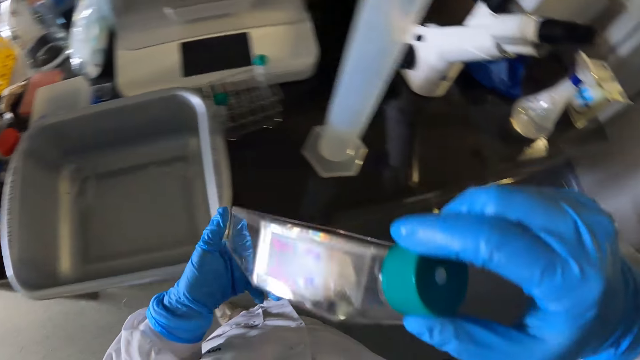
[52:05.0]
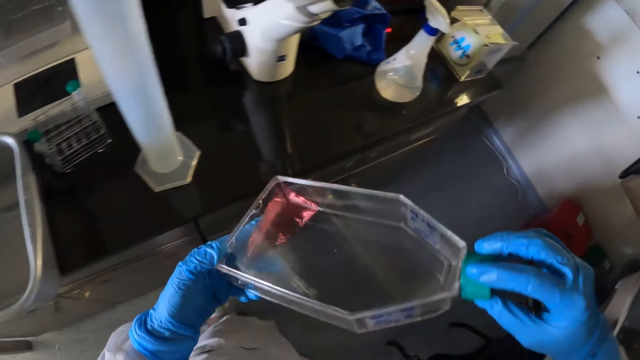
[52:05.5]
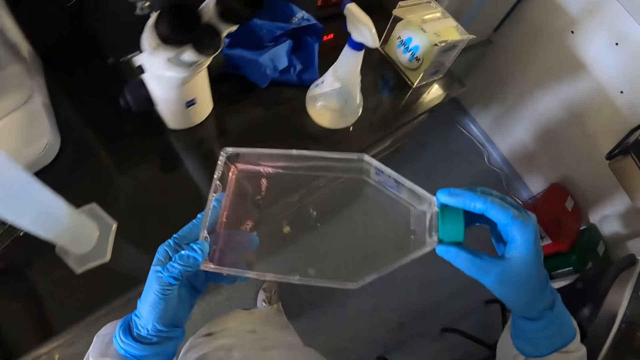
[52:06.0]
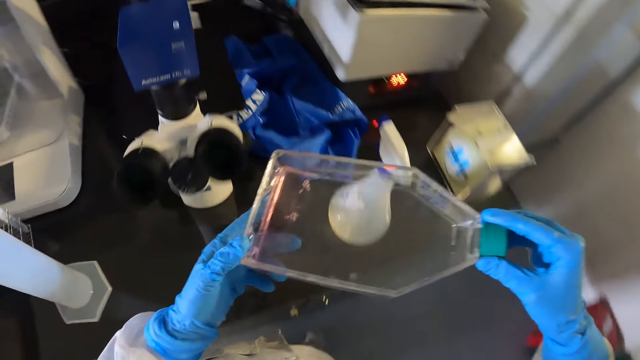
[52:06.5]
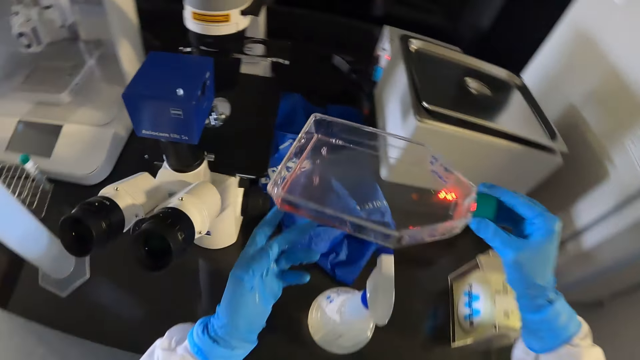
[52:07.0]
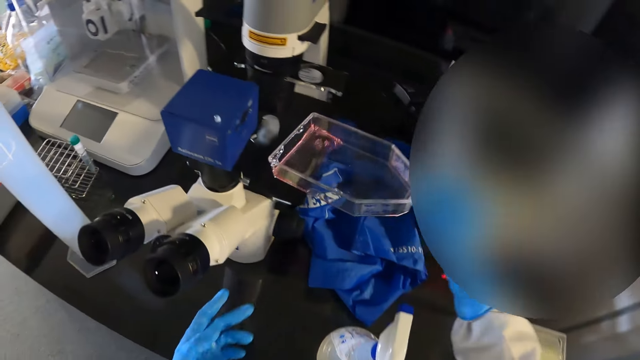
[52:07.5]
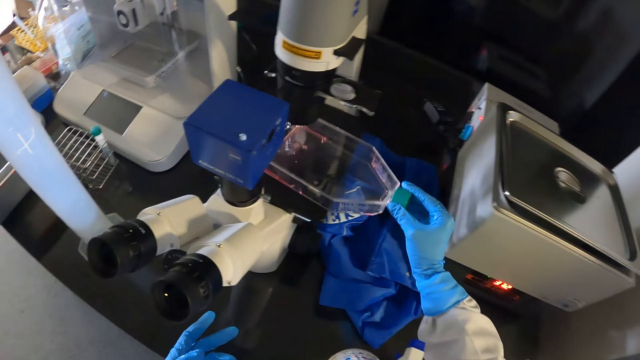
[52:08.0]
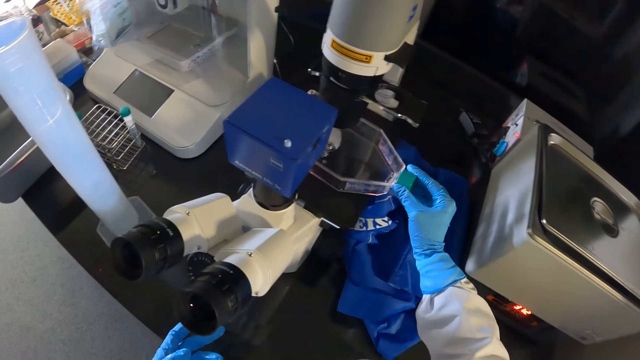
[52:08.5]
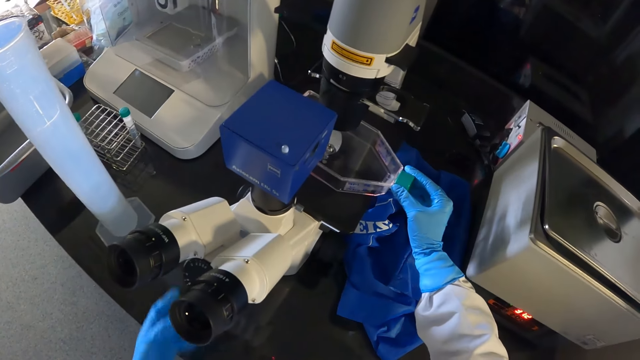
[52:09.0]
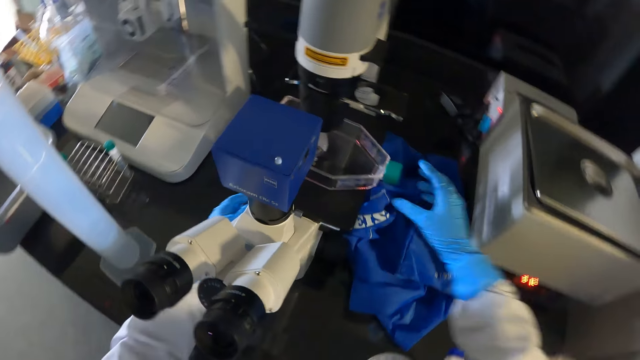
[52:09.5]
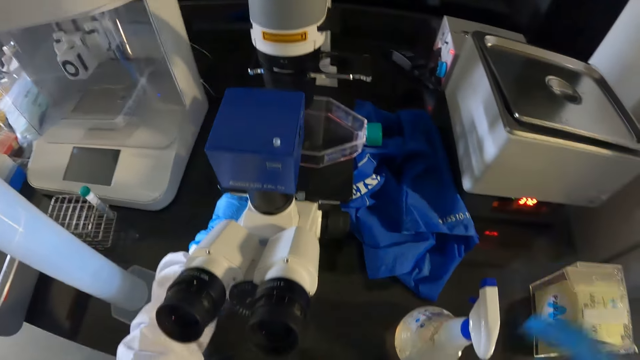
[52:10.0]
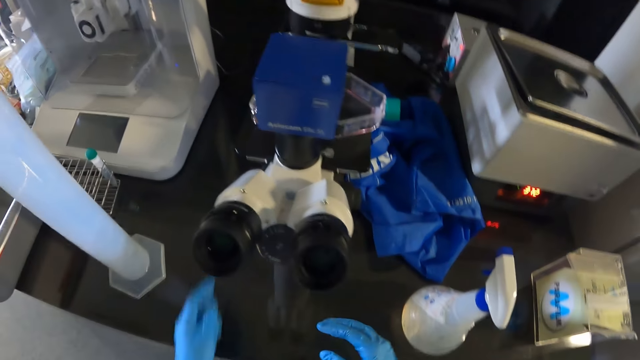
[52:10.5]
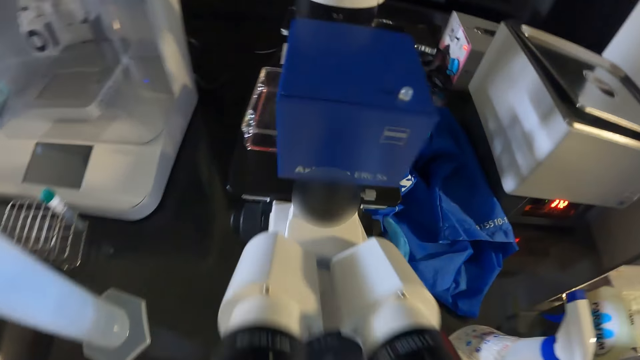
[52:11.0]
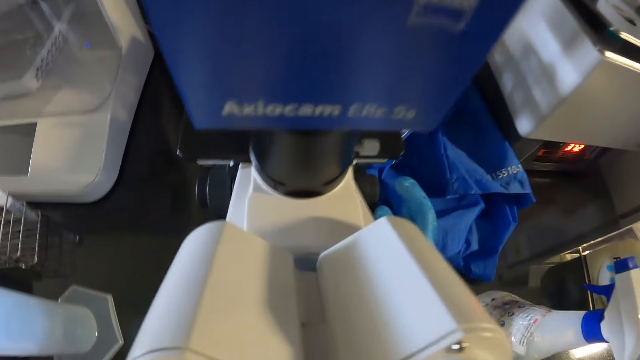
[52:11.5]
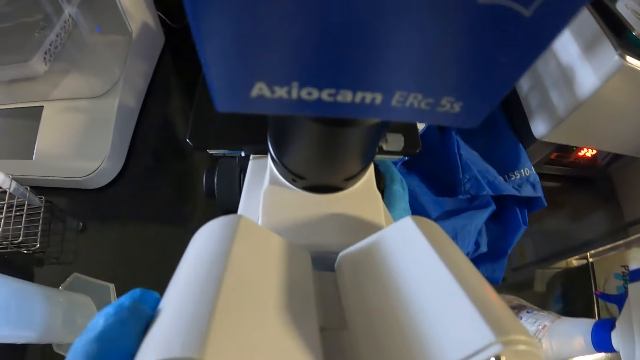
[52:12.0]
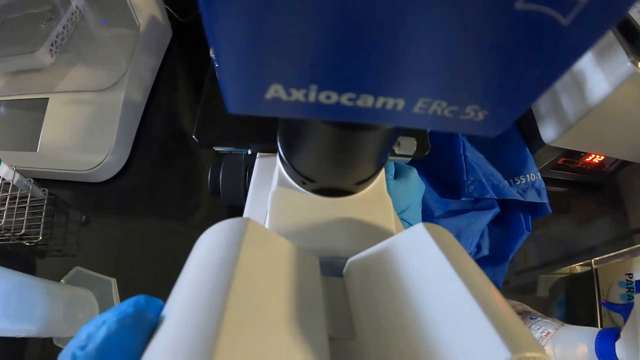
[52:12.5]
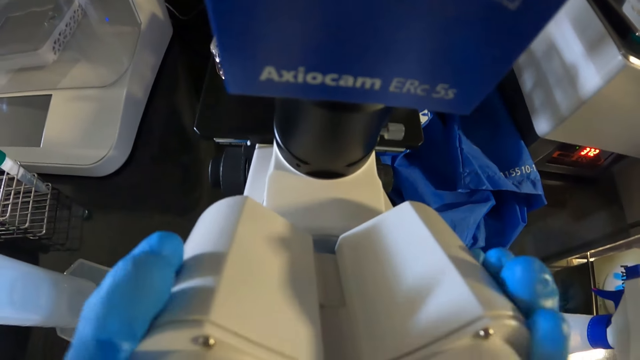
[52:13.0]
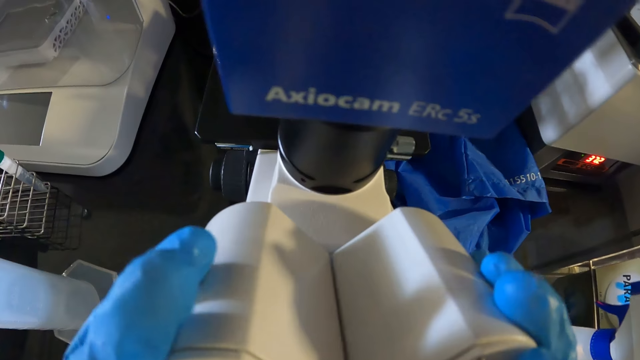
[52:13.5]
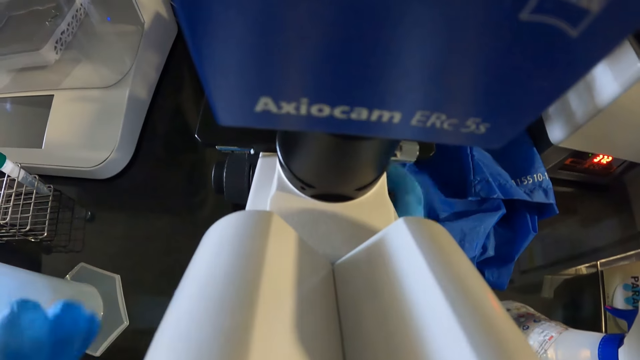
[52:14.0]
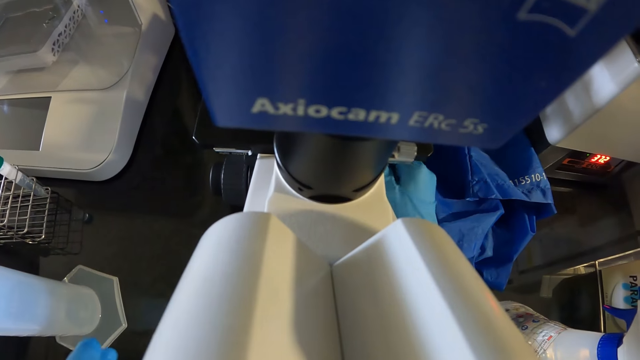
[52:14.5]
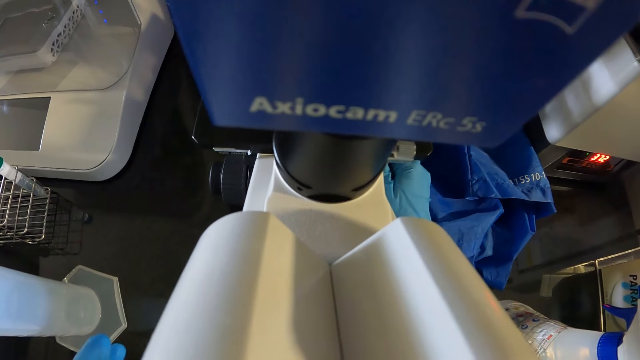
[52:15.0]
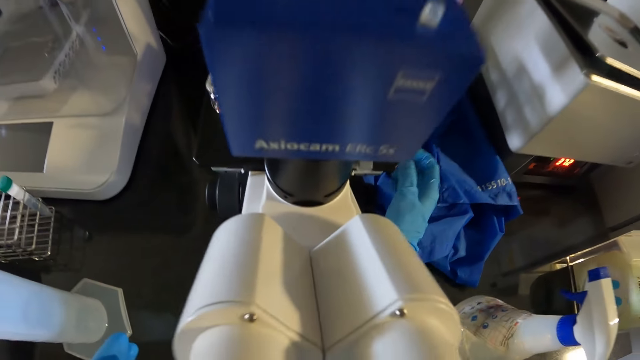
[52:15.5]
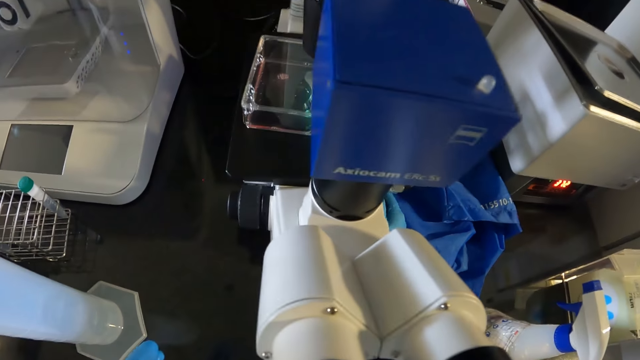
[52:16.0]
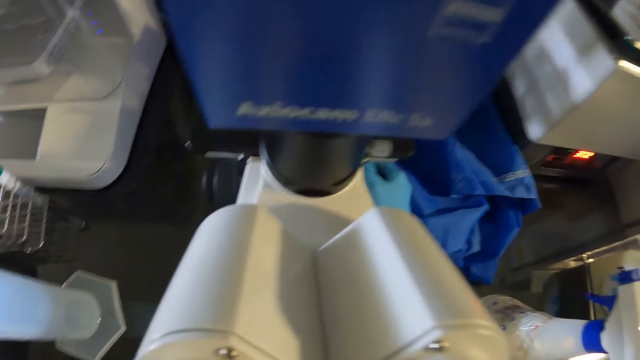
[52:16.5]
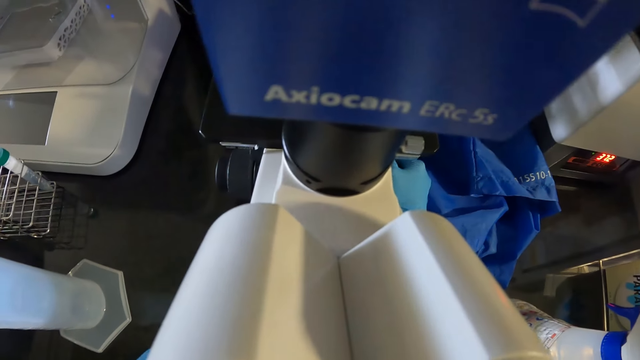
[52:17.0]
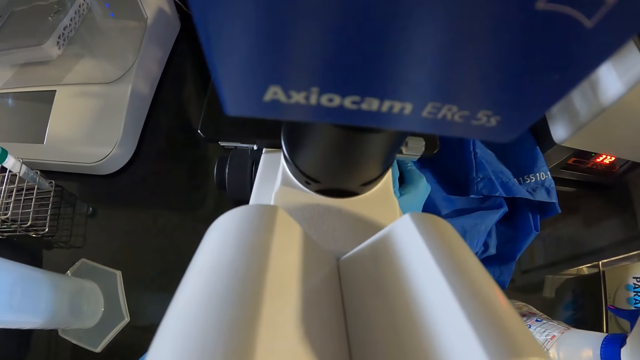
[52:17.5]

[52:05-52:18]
The camera wearer holds the petri dish with both gloved hands. She places the petri dish on a stage of a microscope on the table with her right gloved hand. She operates the microscope with her left gloved hand. She operates the microscope with her right gloved hand. She checks through the microscope. She adjusts an eyepiece of the microscope with both gloved hands. She operates the microscope with her right gloved hand.

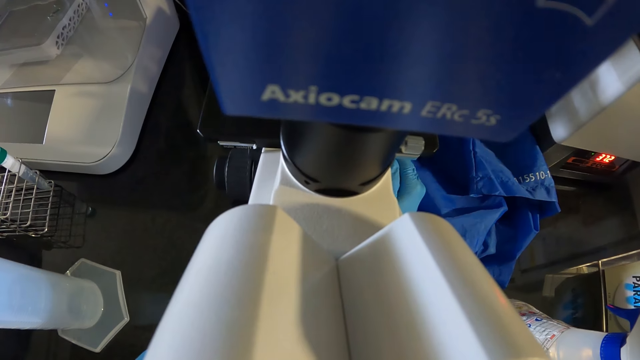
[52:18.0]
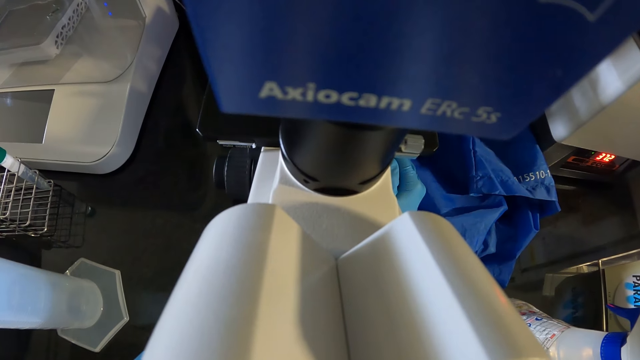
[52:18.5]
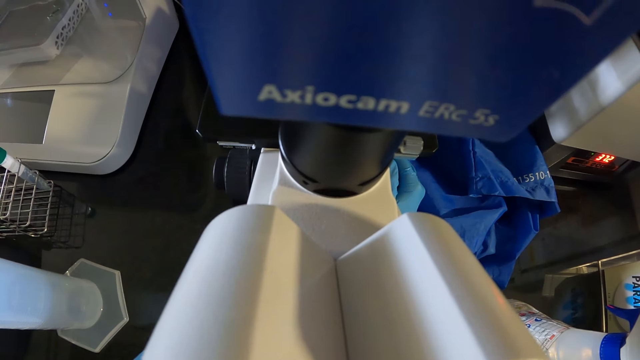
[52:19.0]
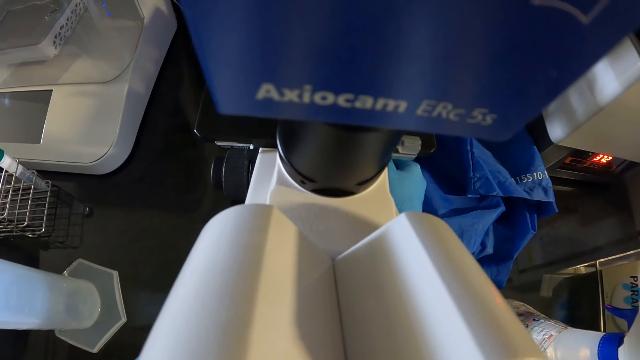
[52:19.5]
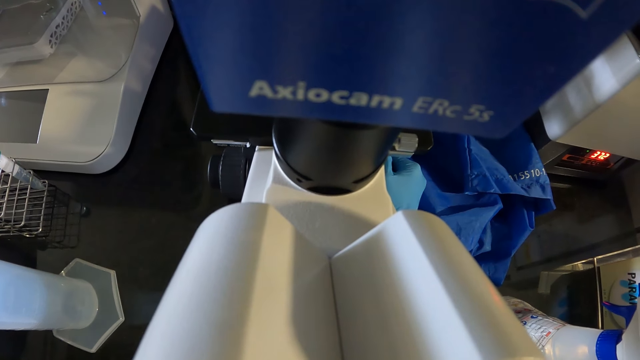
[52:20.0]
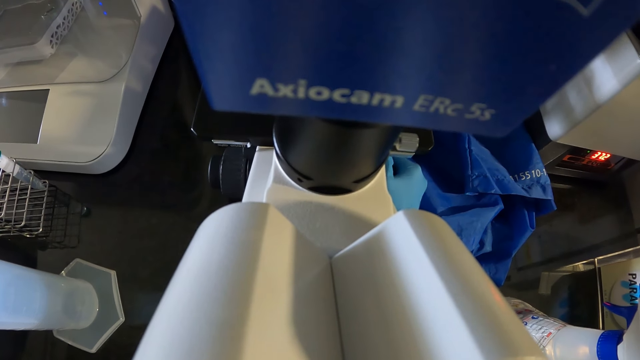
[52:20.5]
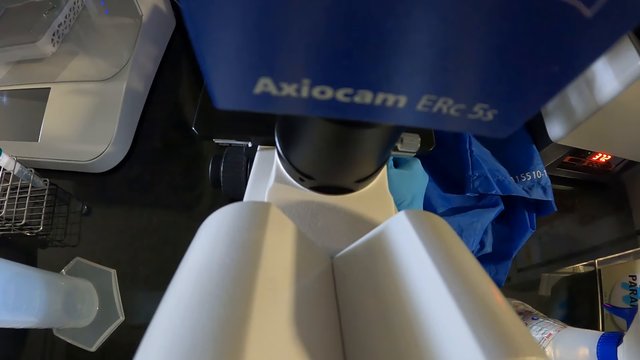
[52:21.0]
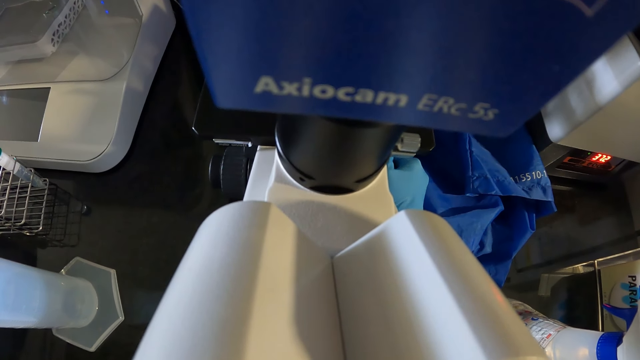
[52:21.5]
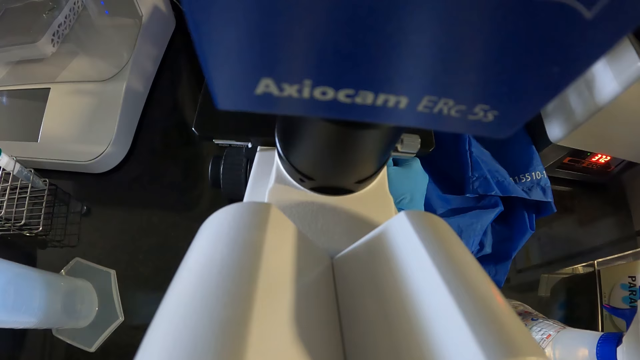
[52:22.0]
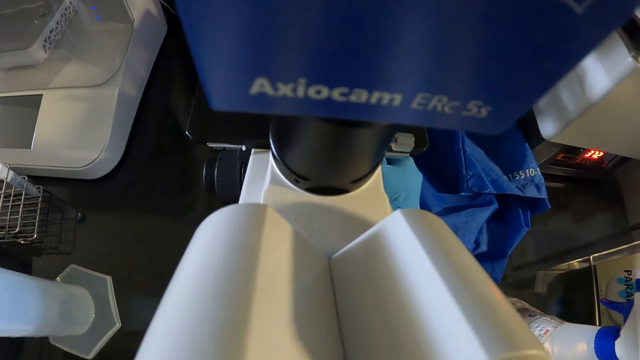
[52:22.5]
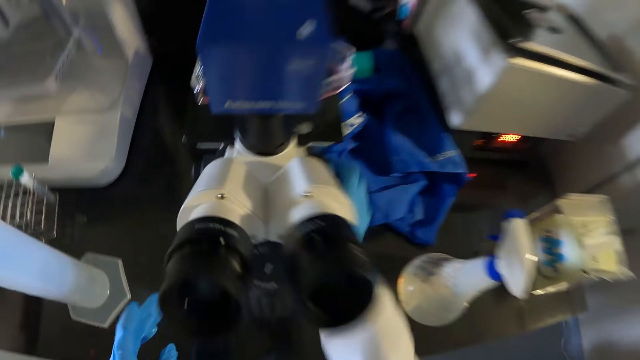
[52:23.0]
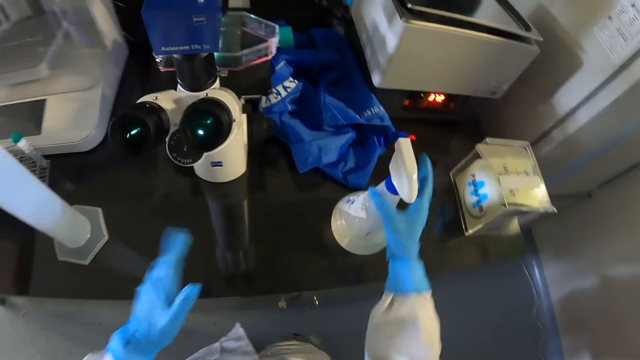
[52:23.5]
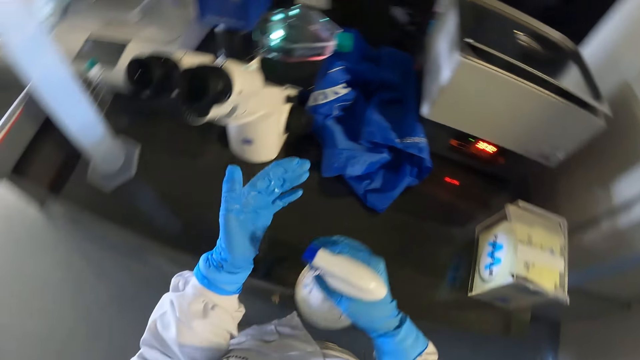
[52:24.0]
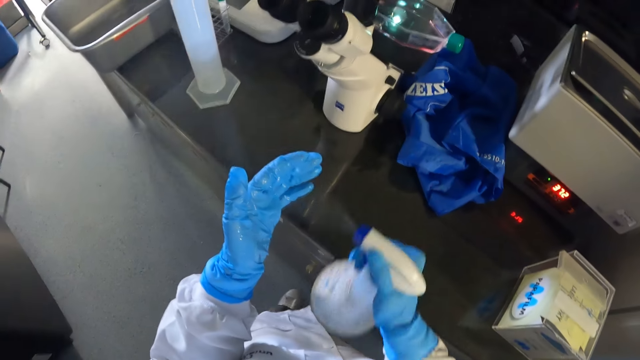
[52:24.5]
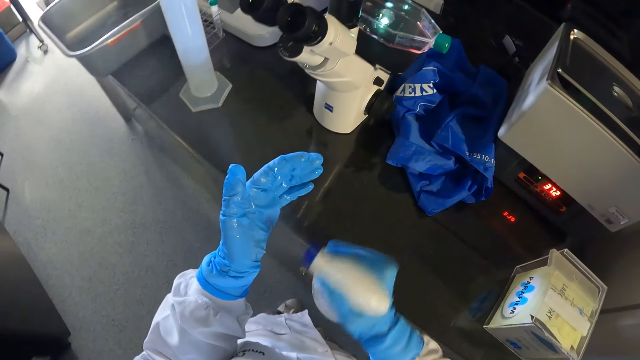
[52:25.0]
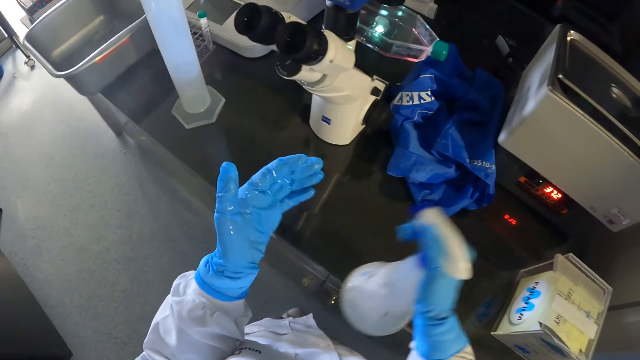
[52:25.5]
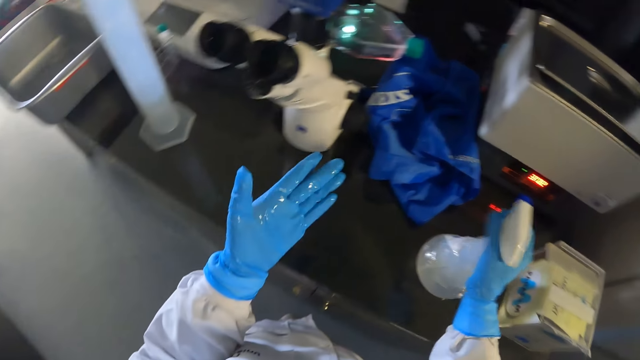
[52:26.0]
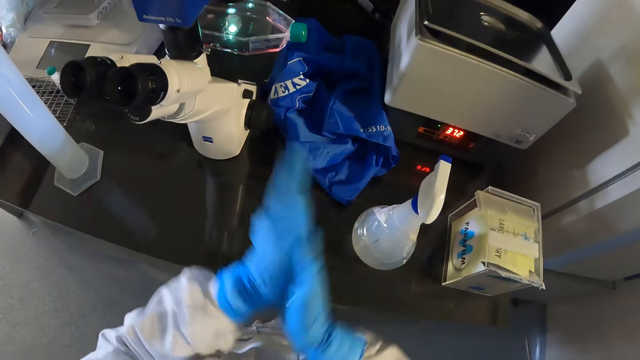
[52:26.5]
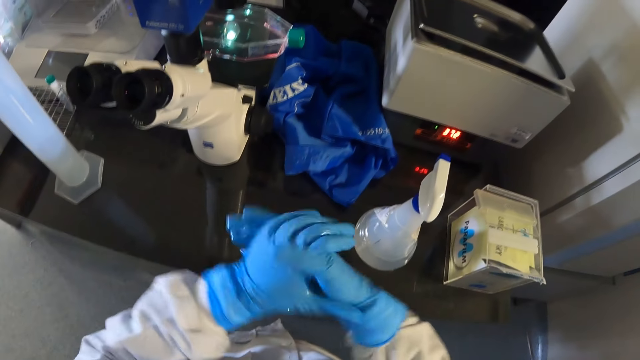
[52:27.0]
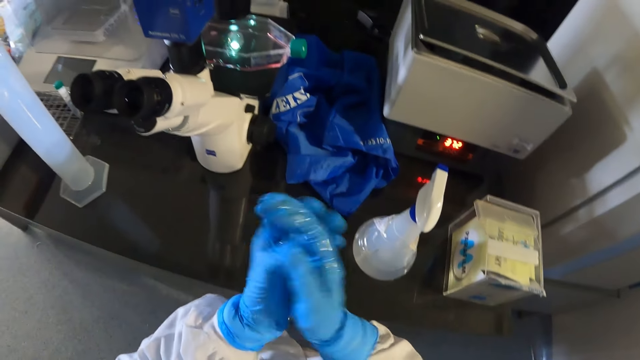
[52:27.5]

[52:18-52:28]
The camera wearer picks up the spray of hand sanitizer from the table with her right gloved hand. She sprays the spray of hand sanitizer on her left gloved hand with her right gloved hand. She drops the spray of hand sanitizer on the table with her right gloved hand. She rubs both gloved hands together.
